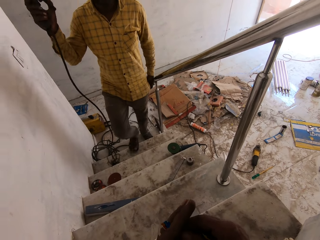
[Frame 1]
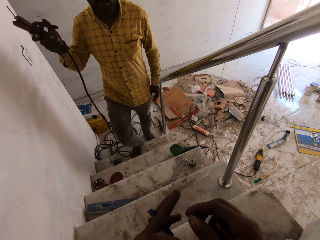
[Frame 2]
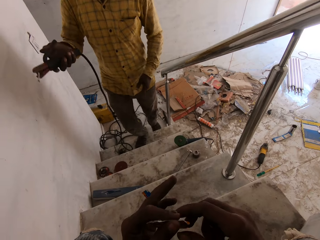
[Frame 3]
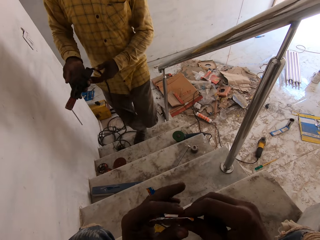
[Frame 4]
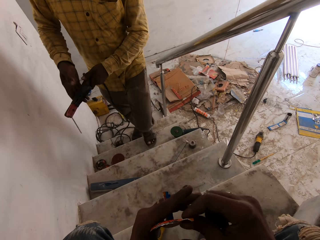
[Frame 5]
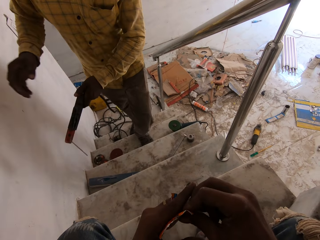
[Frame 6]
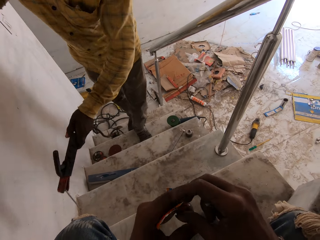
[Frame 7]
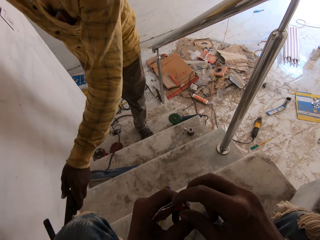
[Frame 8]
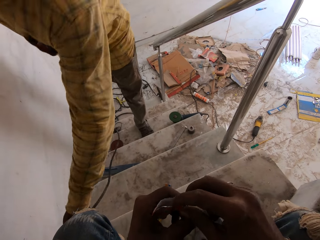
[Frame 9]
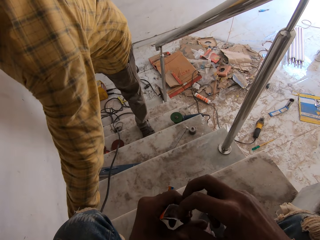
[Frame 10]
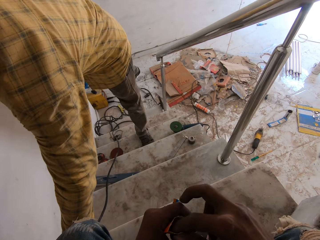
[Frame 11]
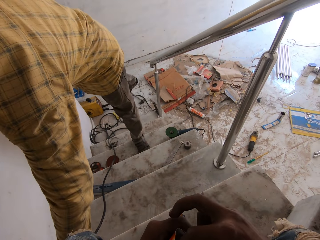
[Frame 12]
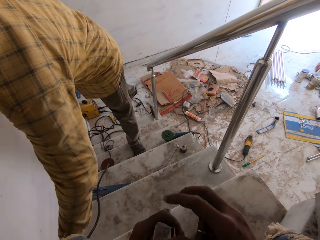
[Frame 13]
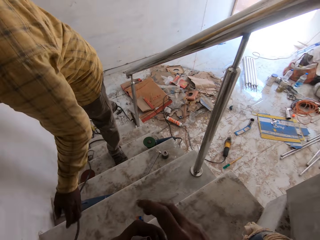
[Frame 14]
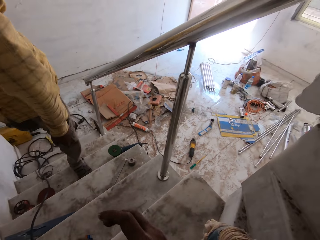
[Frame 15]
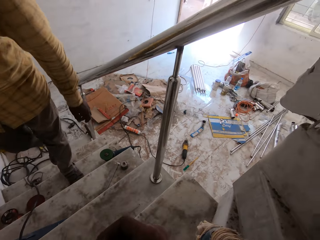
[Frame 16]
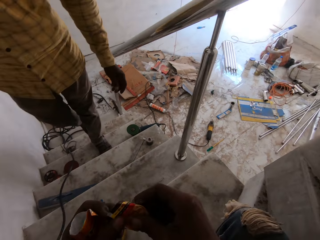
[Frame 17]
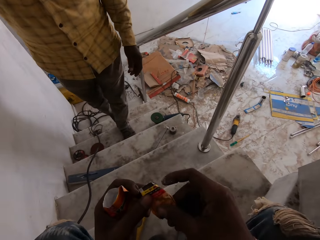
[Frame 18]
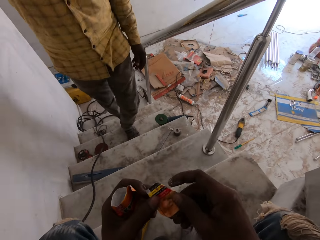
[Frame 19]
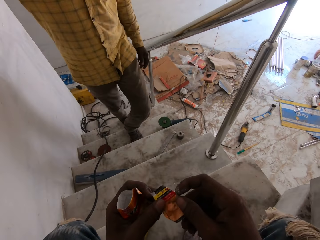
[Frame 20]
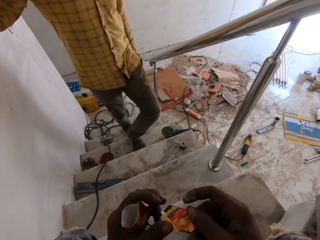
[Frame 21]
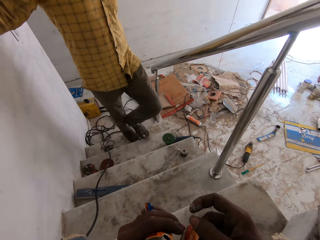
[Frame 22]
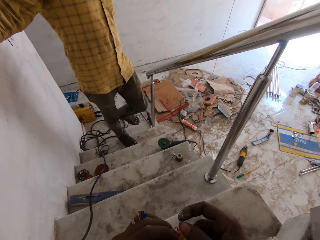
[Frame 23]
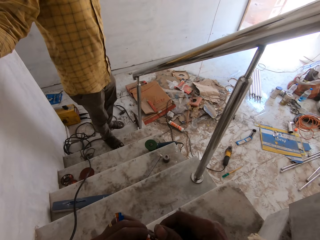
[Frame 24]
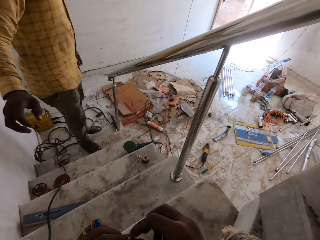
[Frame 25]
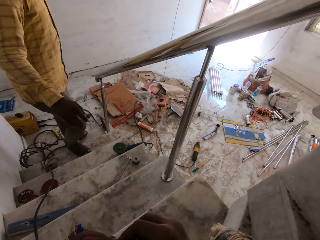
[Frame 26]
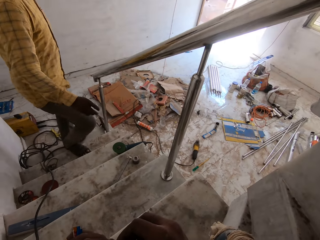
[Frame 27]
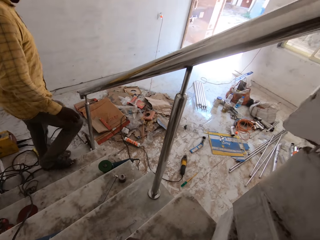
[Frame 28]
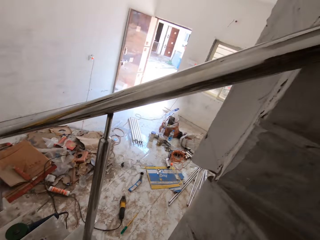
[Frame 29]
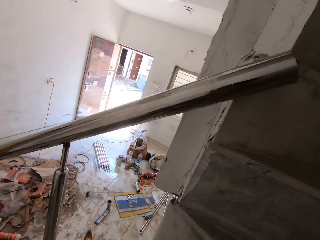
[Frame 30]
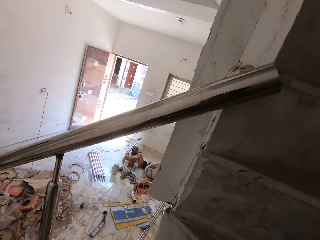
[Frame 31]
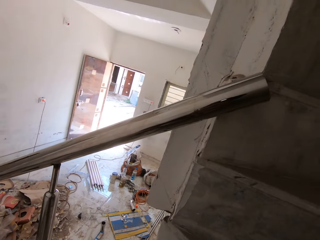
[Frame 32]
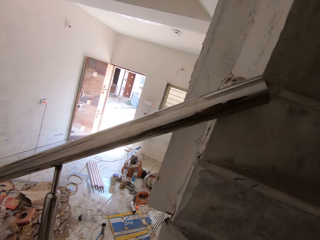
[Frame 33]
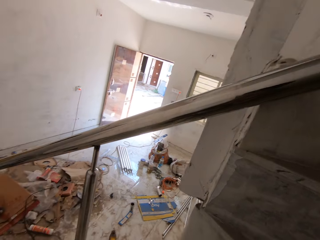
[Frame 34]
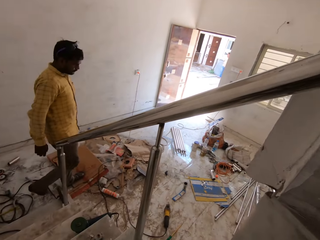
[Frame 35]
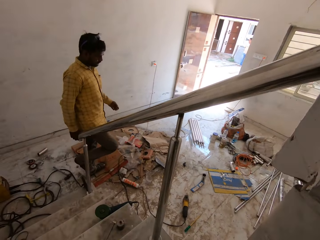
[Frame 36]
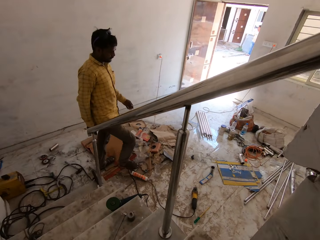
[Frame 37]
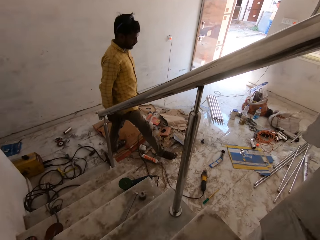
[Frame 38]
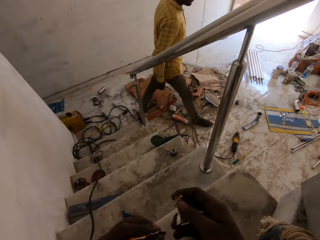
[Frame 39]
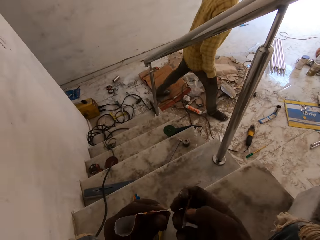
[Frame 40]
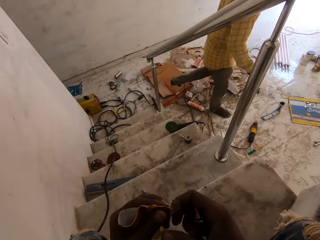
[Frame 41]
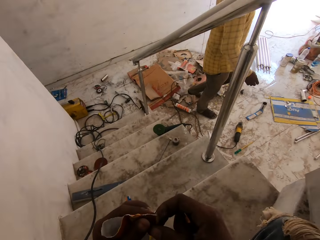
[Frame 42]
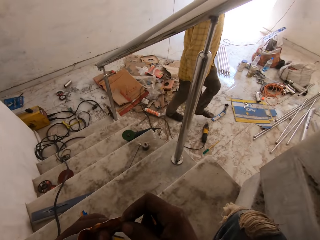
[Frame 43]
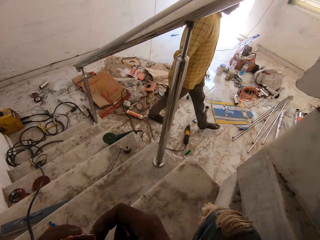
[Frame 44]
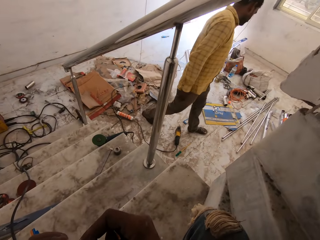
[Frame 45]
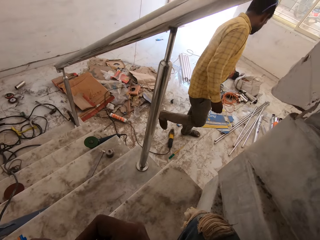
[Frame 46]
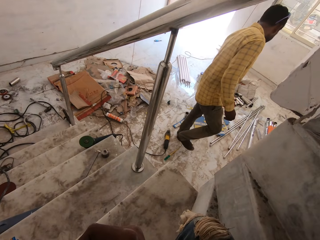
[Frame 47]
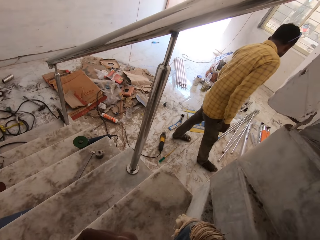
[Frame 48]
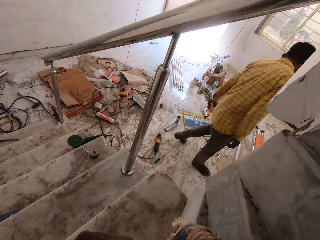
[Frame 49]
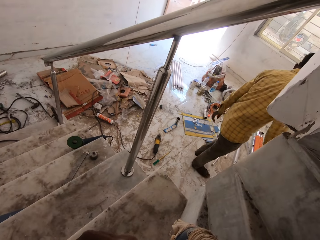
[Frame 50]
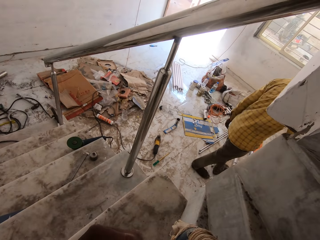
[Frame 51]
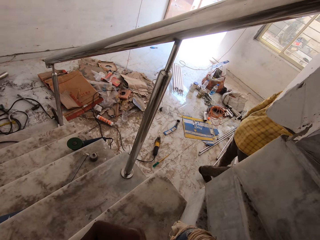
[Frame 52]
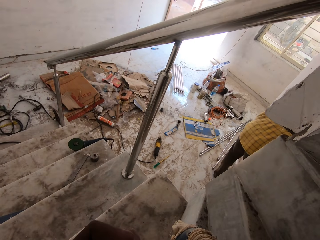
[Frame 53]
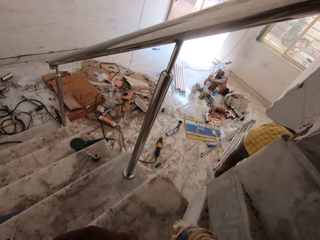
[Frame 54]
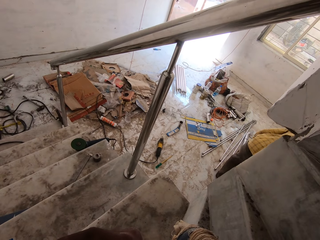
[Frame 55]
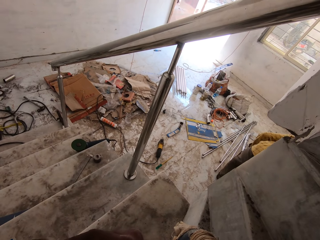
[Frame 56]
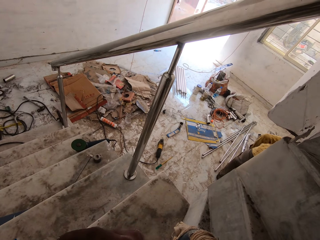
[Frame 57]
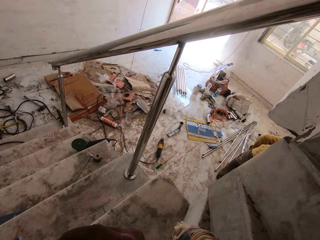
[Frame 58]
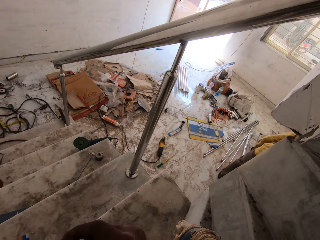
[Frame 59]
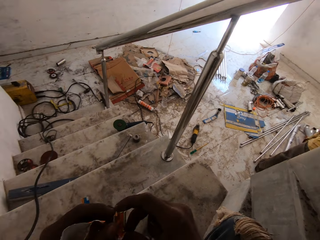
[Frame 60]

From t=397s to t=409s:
The man walks up the stair, passes the welding electrode holder to his left hand and drops the welding electrode holder on the stair with his left hand. The camera wearer holds something. The man walks down the stair.

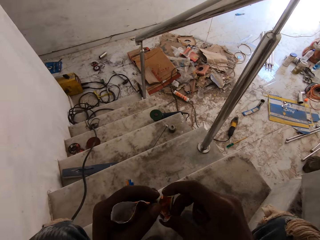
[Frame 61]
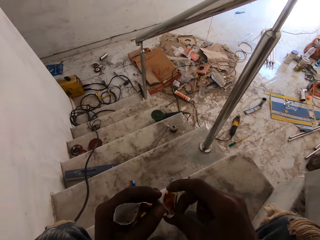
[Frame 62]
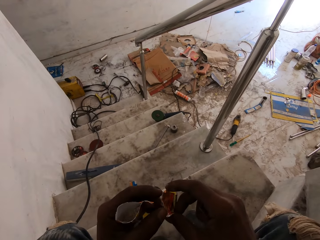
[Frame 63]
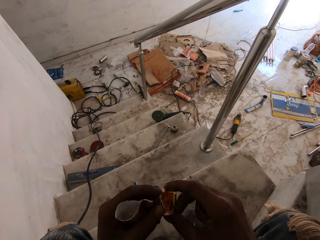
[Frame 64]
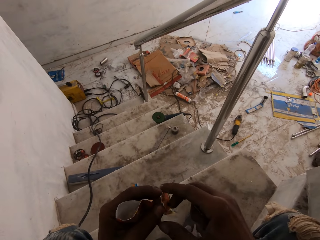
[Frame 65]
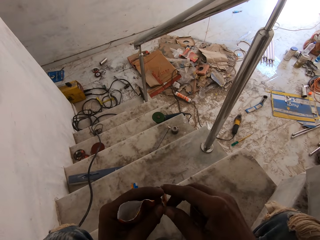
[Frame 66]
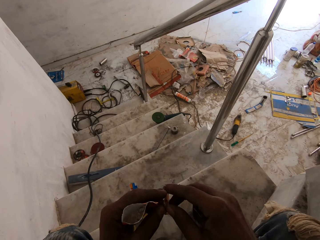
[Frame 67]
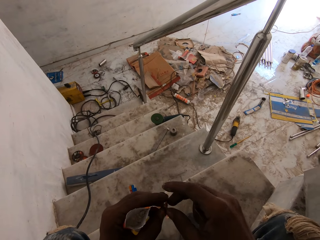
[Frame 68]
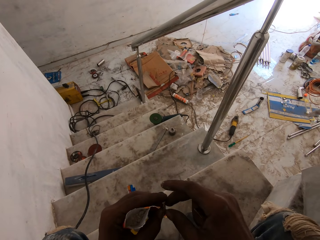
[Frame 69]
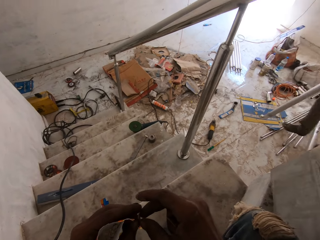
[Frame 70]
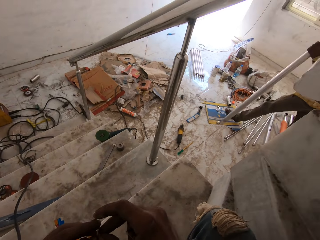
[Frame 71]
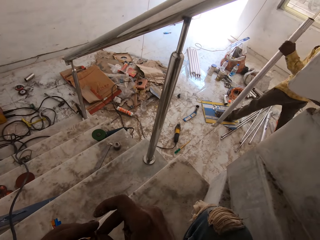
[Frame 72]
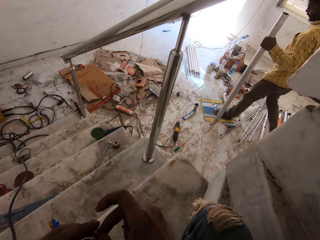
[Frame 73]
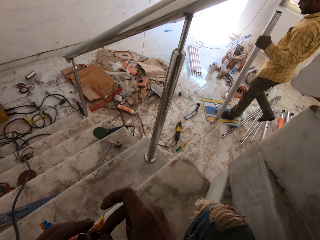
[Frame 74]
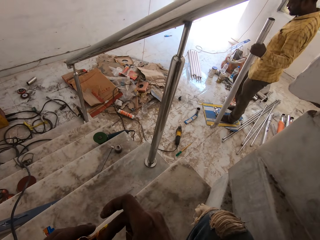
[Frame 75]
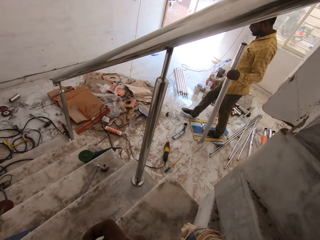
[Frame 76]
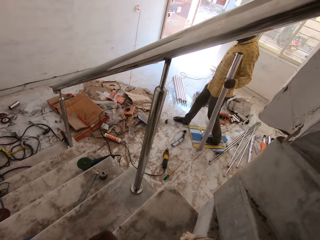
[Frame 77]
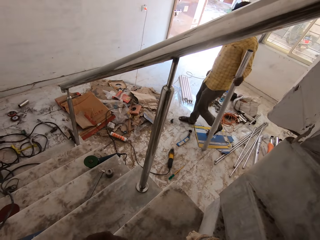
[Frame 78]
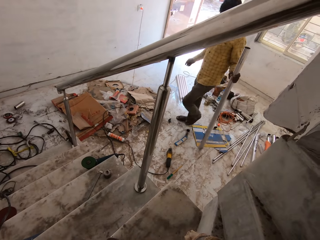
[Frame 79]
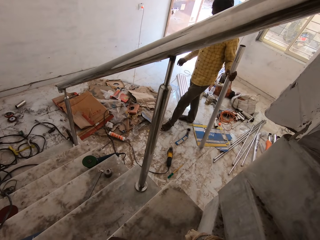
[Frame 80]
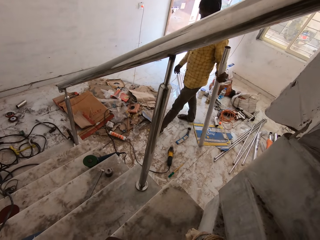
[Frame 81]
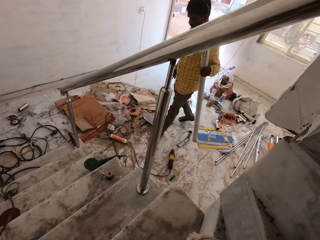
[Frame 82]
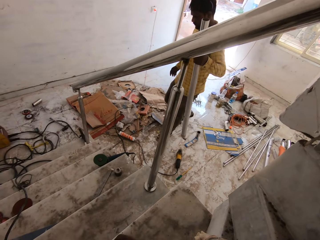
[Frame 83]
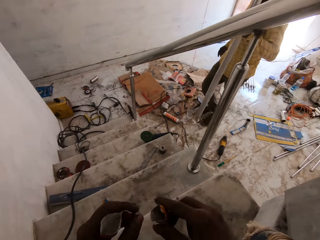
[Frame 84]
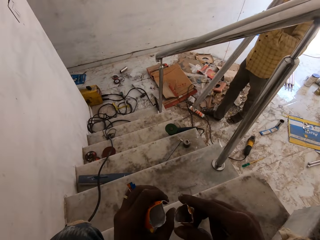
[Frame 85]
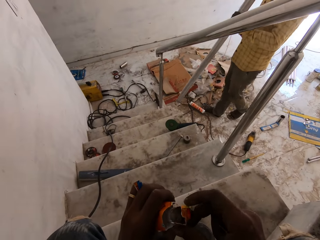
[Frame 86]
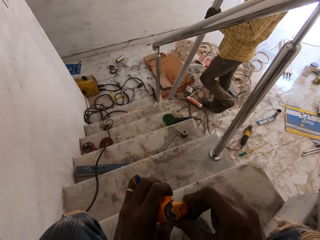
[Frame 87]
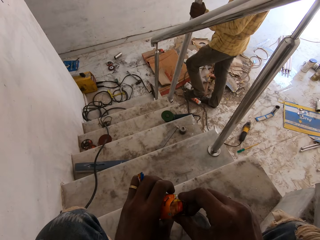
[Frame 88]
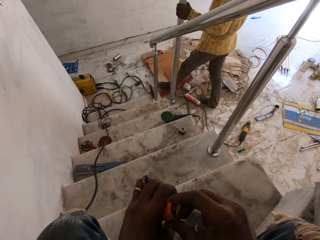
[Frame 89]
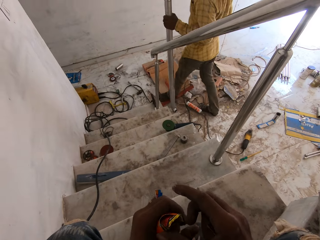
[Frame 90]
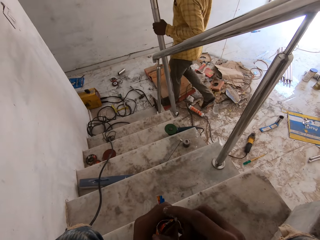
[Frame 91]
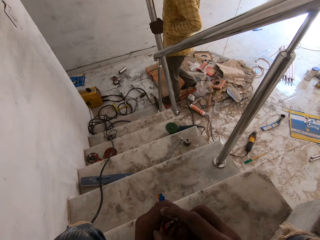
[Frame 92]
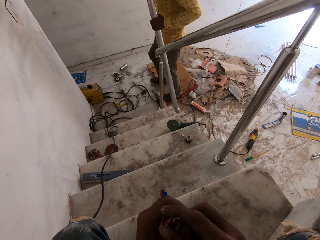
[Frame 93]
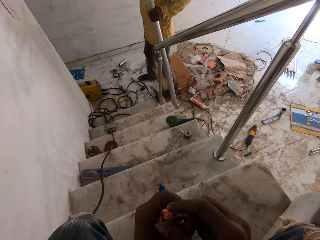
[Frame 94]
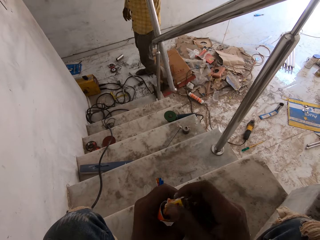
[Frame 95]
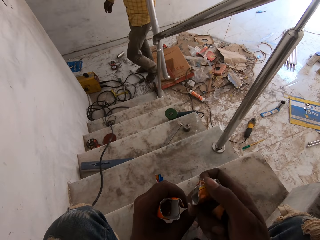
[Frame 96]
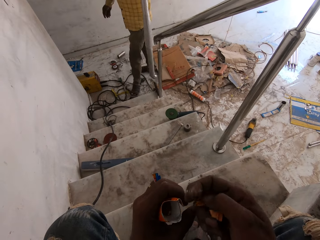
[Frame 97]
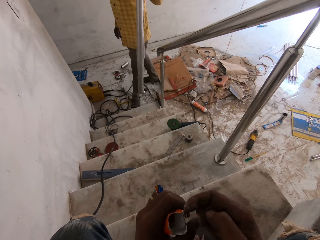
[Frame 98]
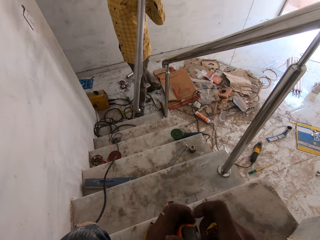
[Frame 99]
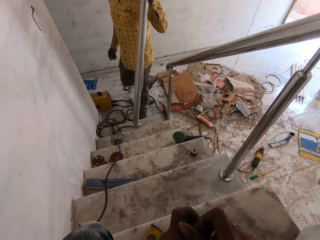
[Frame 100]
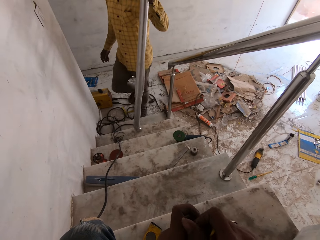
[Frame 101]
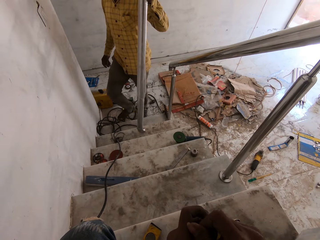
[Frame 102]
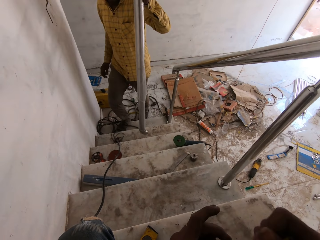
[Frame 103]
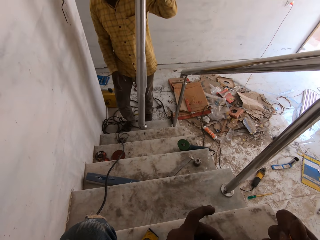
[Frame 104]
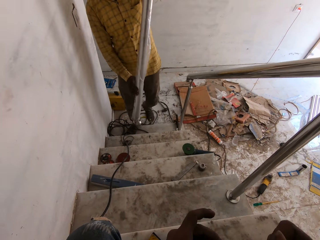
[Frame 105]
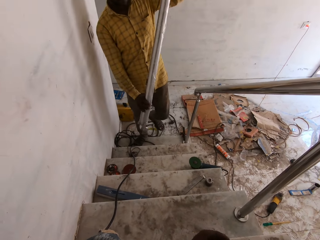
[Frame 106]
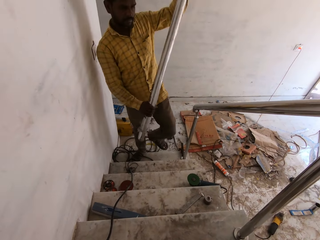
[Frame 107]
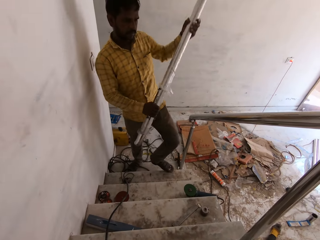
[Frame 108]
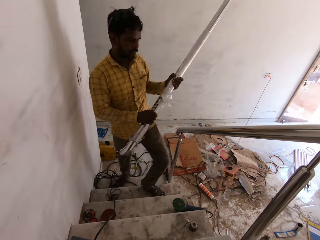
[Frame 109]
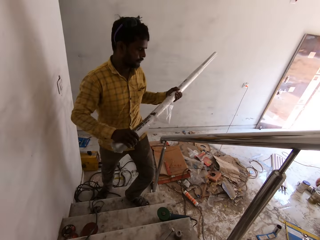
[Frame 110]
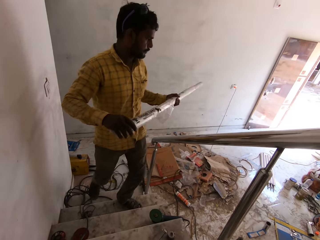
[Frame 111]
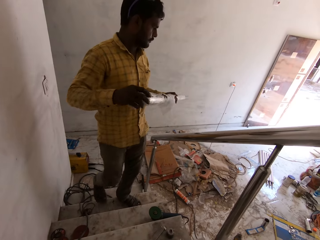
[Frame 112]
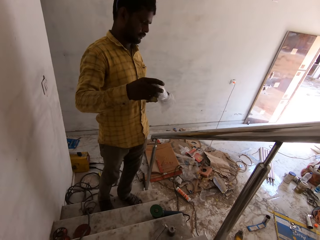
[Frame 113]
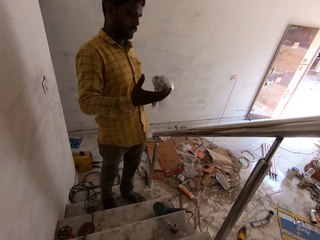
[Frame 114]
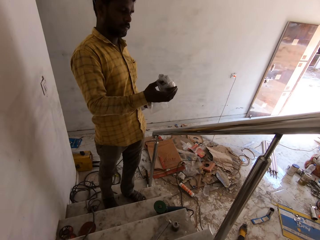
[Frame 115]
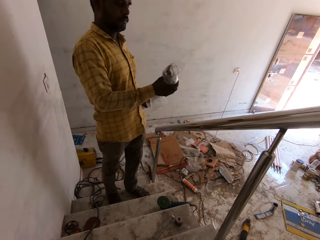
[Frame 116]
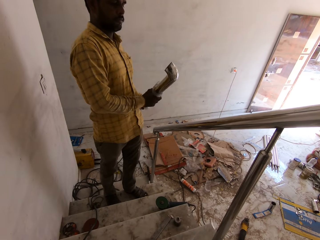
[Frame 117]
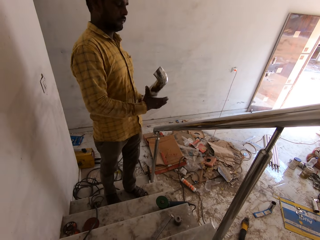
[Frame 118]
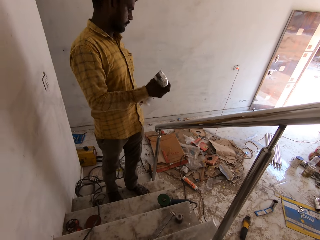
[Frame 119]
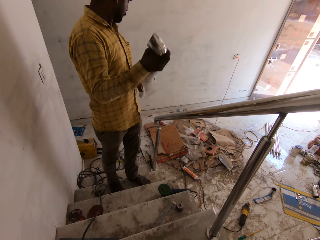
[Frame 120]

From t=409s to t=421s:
The man holds the rail with his left hand. The camera wearer pours snacks from a pack into the pack in his left hand. He talks to the man. The man walks up the stair and holds the rail with his hands.
